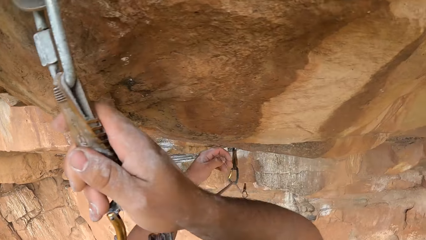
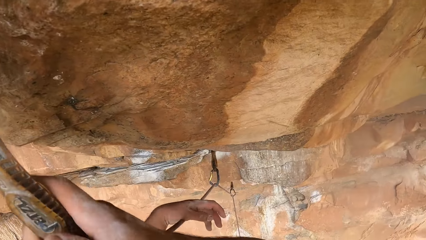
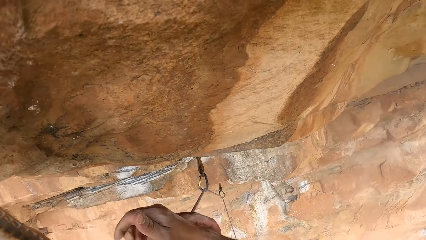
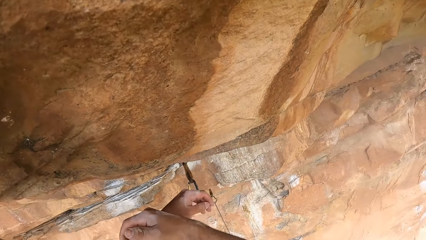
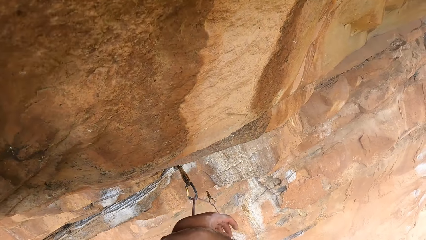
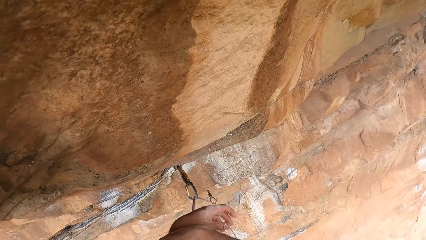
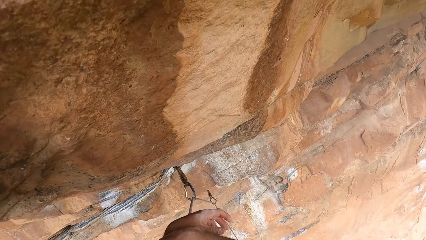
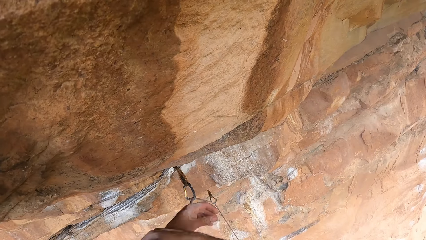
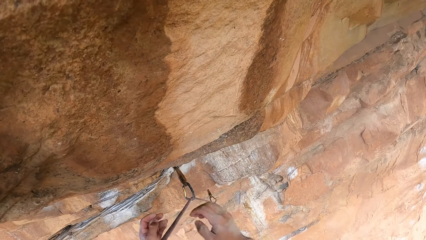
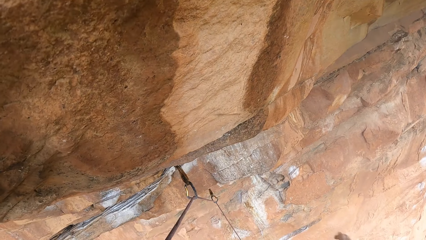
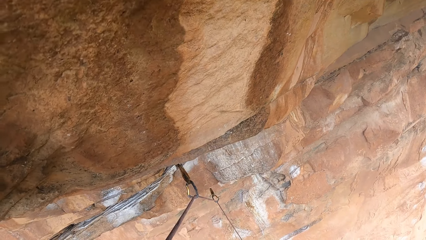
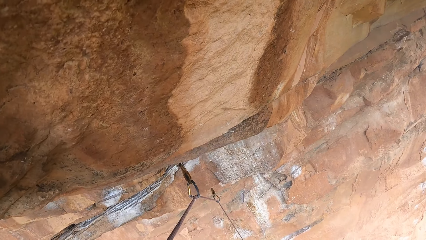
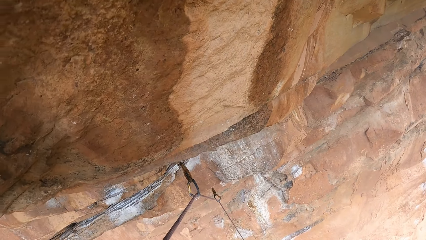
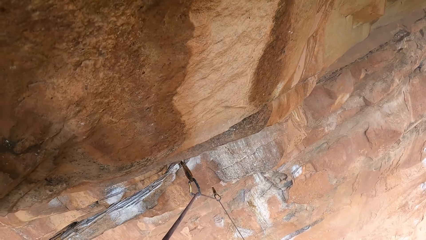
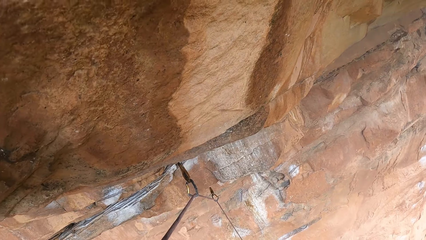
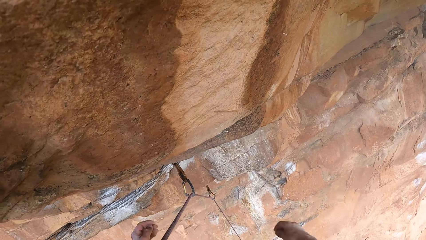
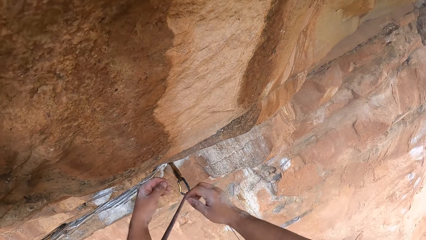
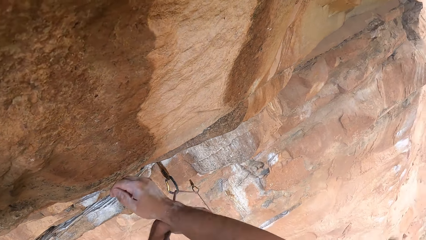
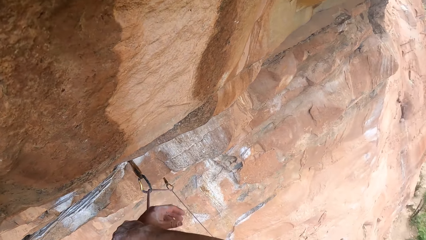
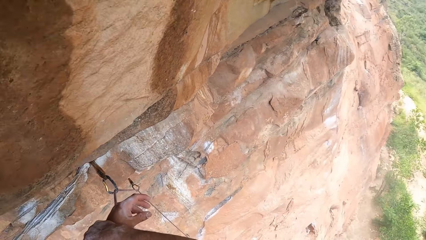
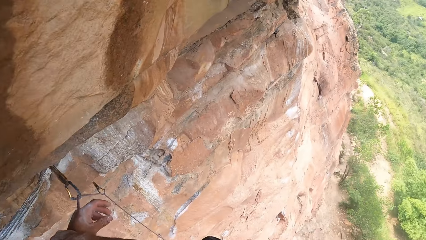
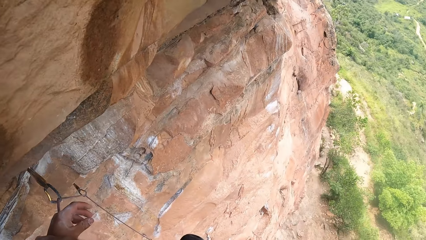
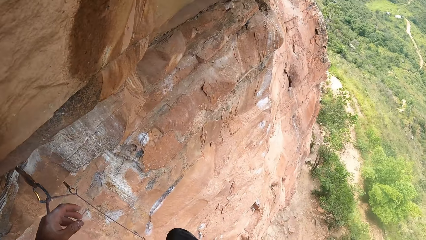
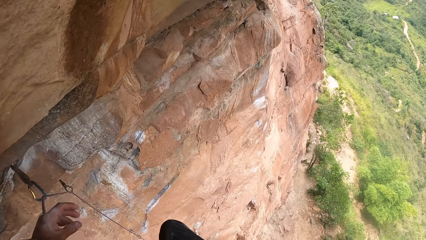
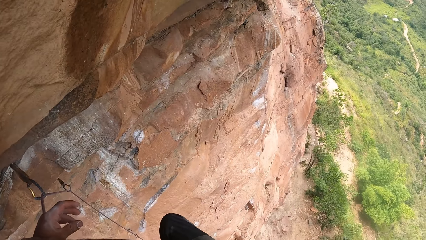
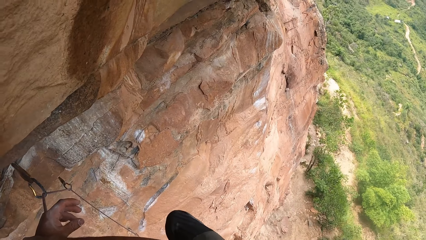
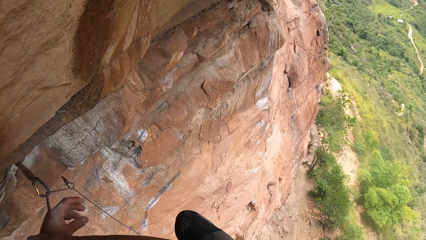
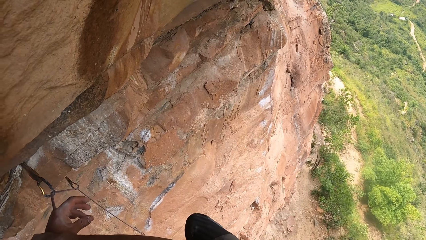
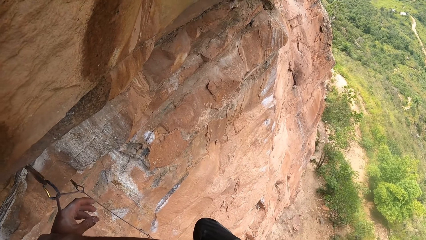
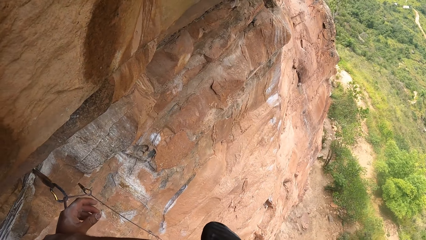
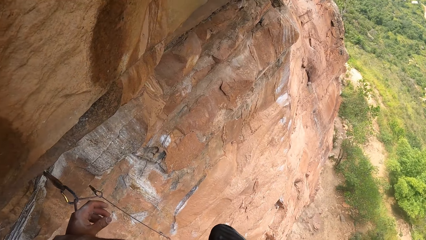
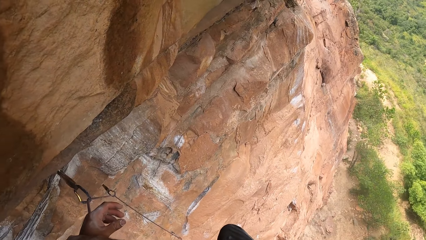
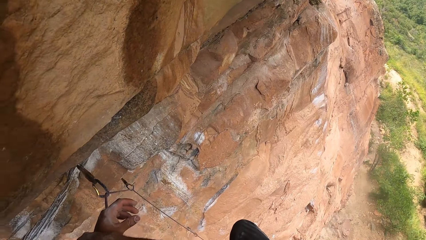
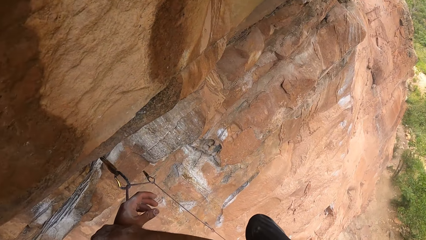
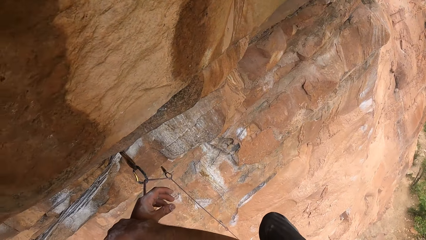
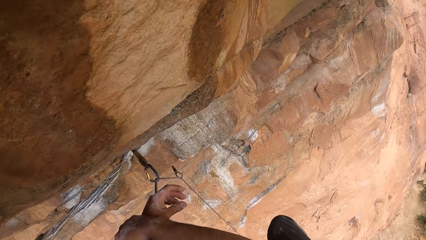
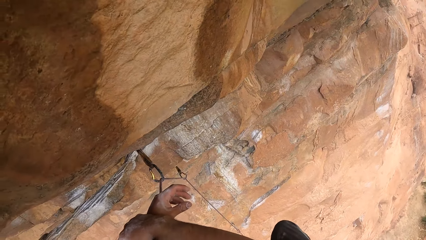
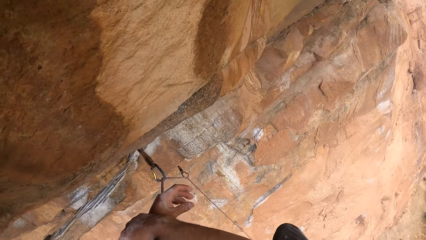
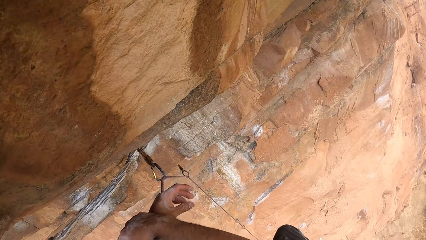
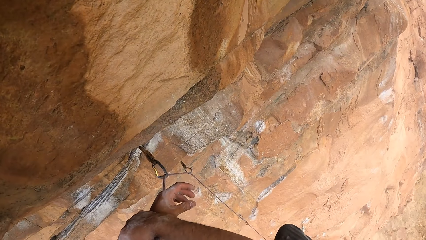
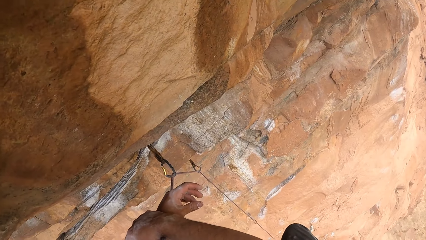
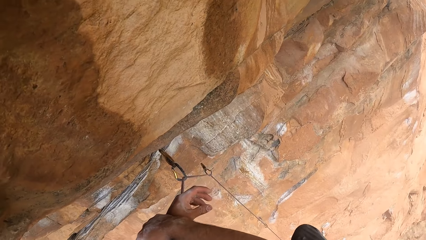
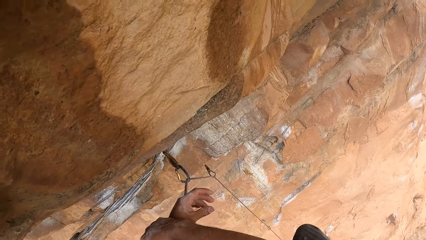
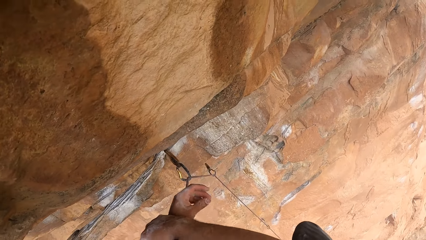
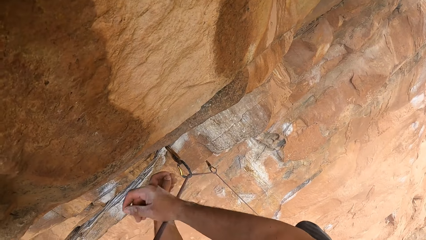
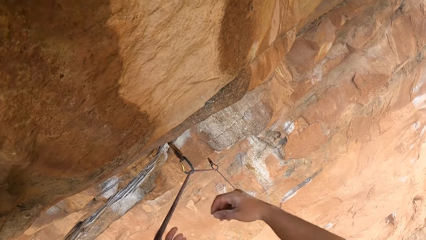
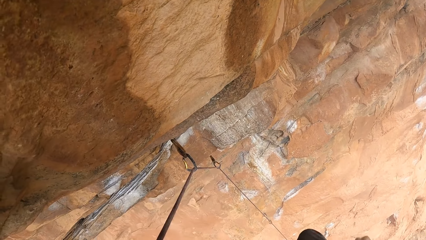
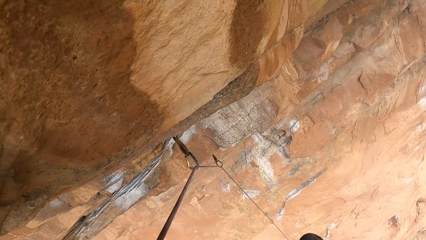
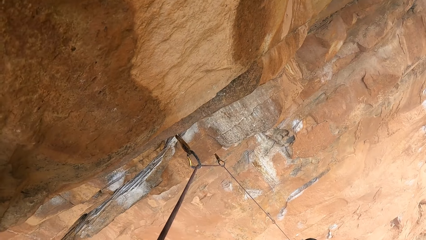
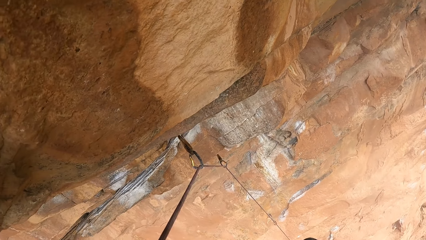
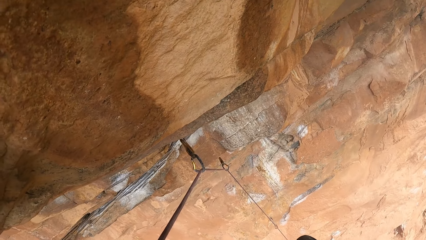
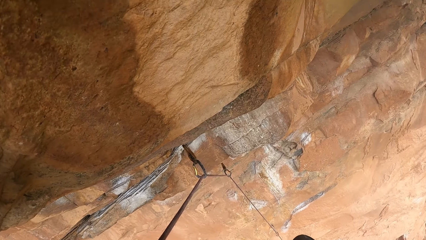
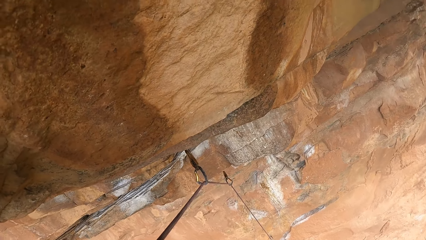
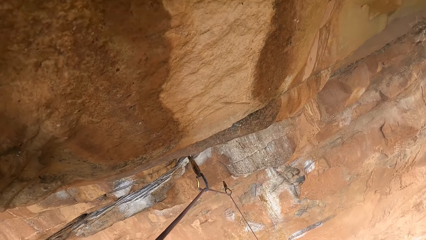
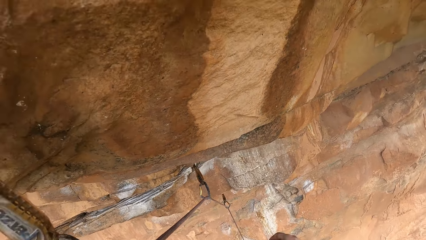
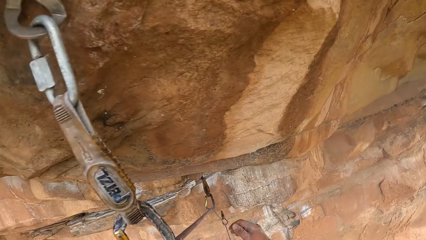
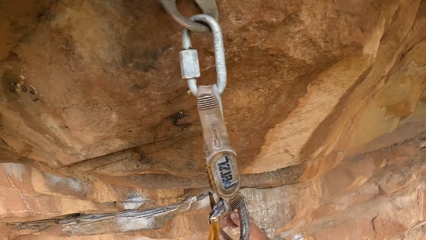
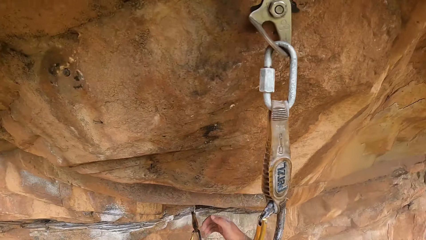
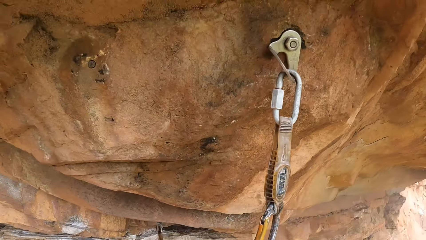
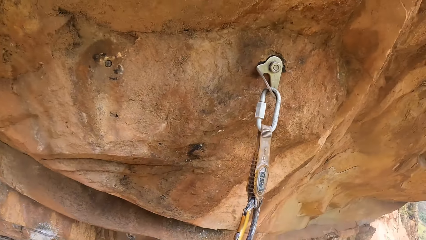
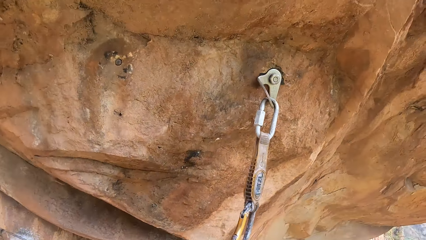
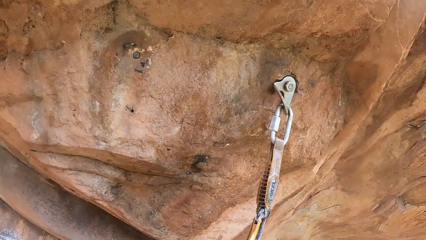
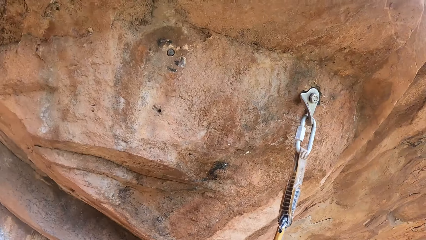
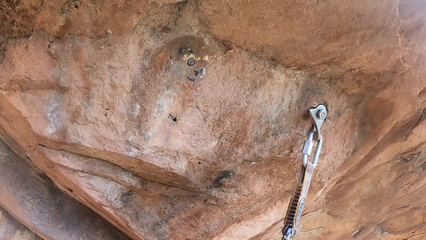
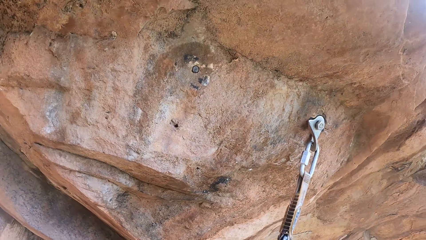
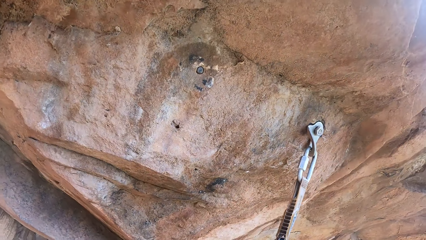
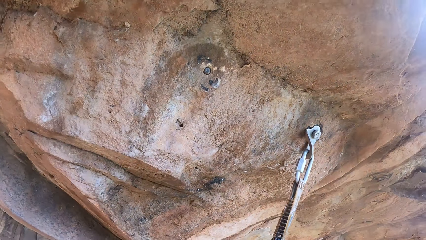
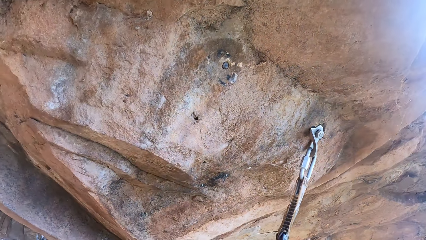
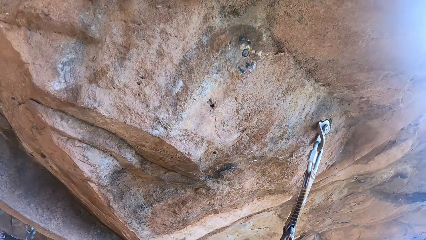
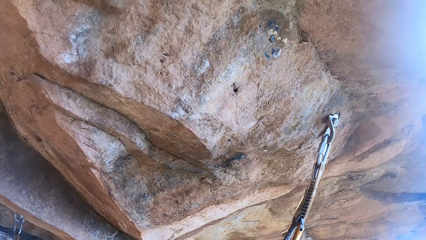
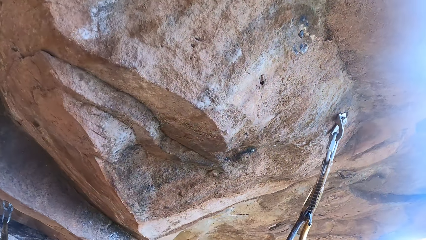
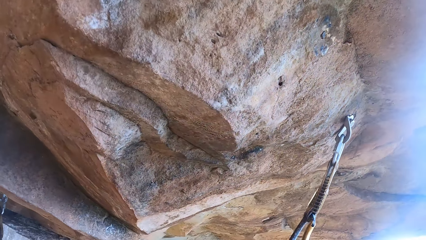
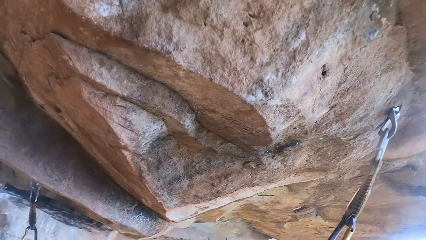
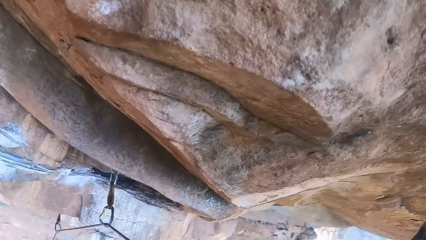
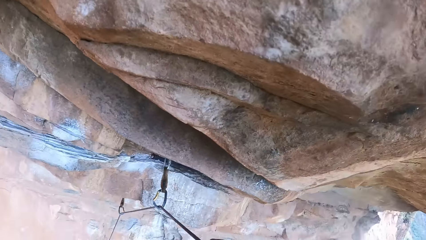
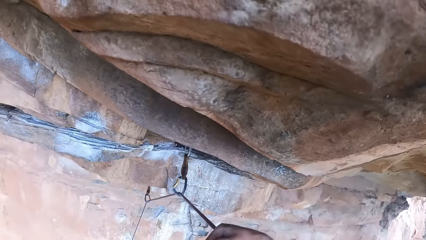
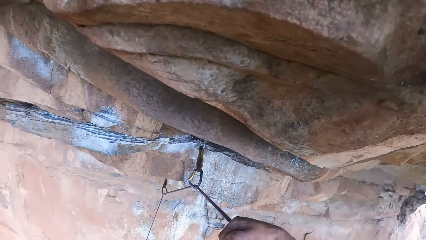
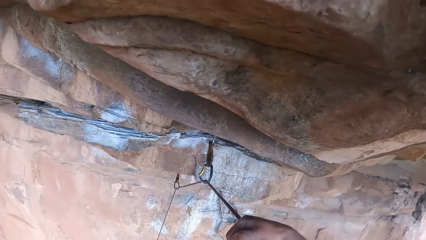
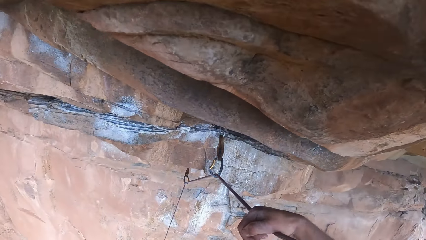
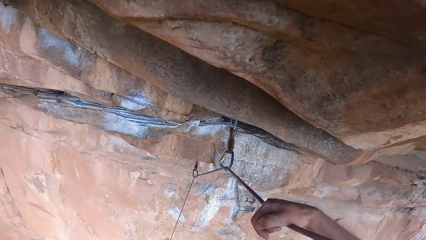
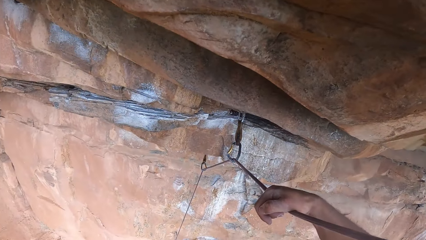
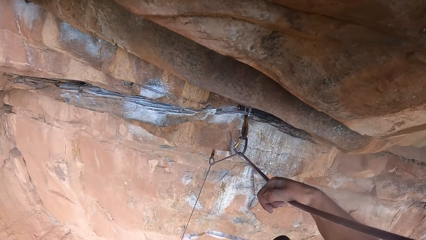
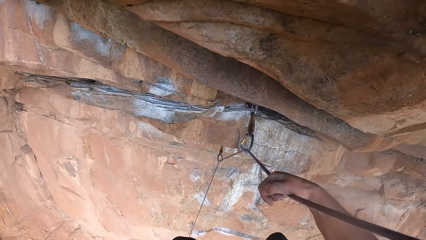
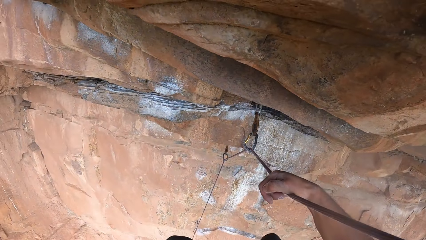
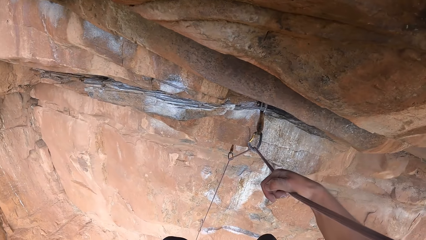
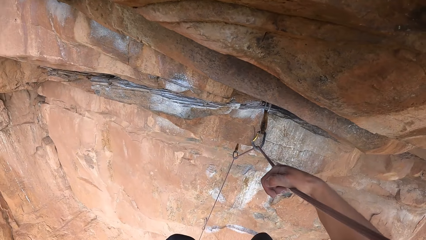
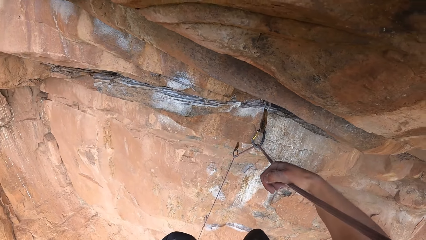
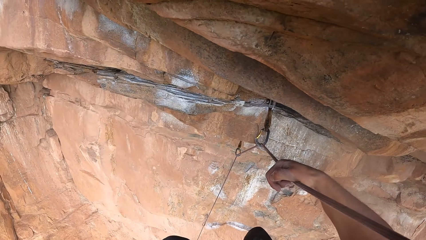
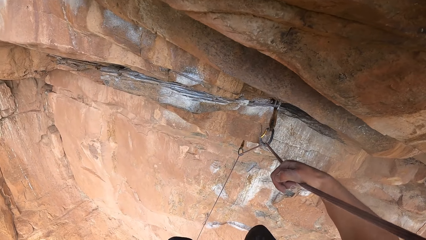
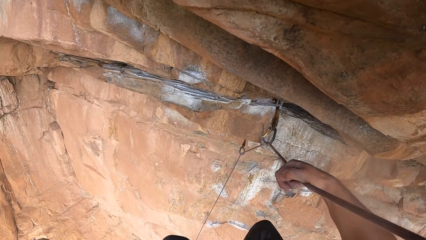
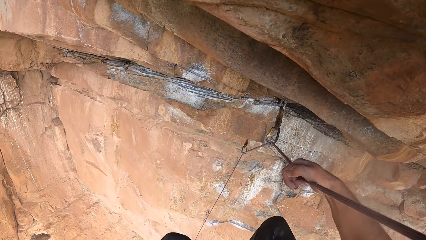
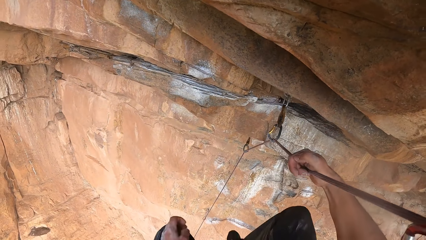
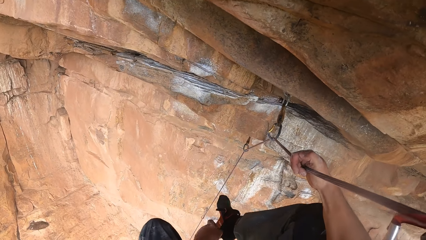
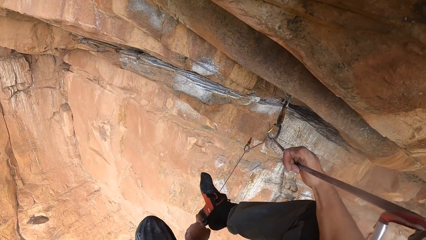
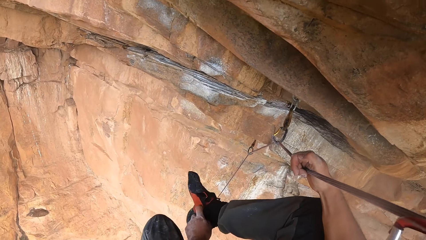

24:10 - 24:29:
The camera wearer crosses the hands. They hold the rope.
